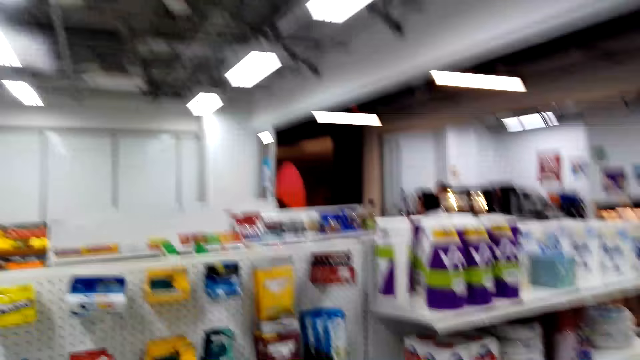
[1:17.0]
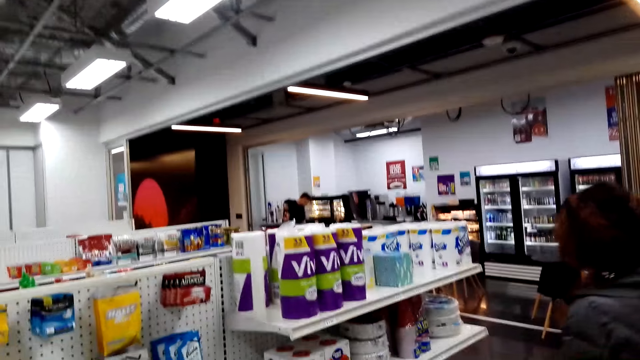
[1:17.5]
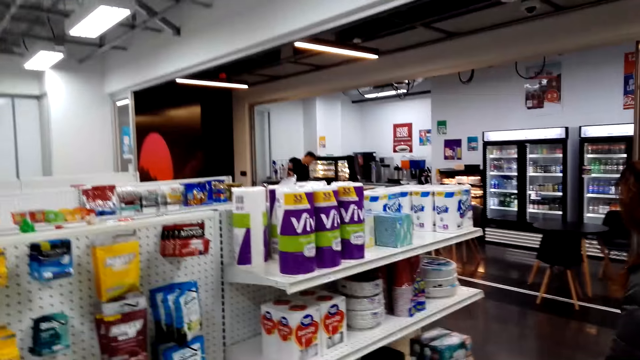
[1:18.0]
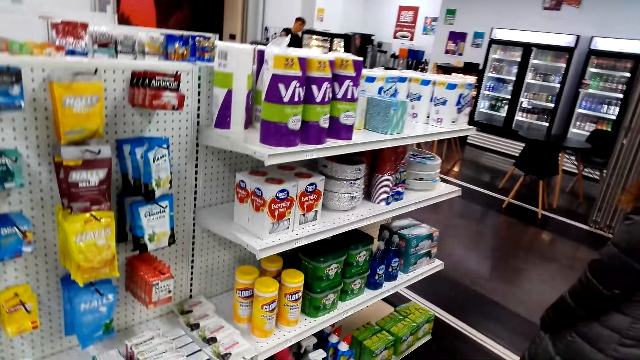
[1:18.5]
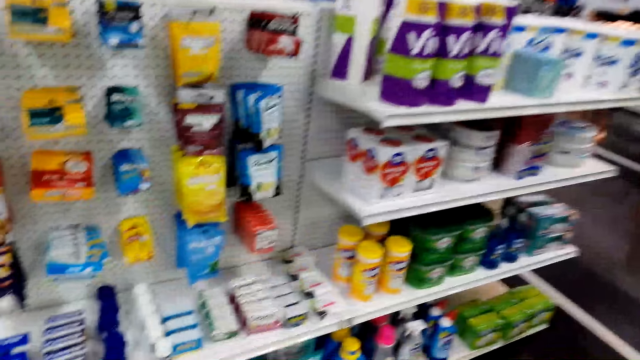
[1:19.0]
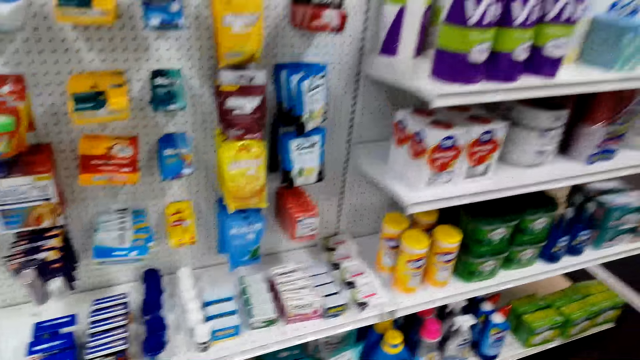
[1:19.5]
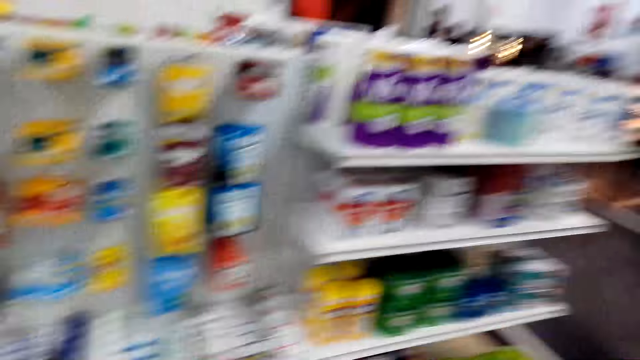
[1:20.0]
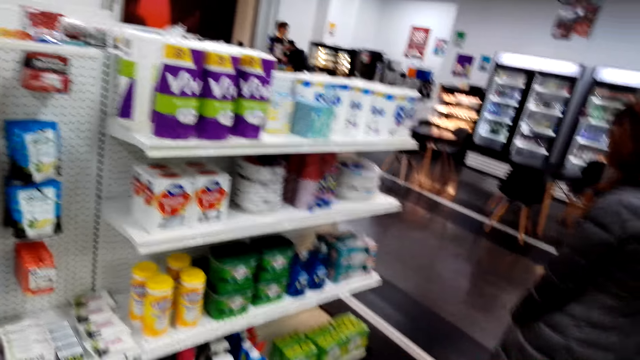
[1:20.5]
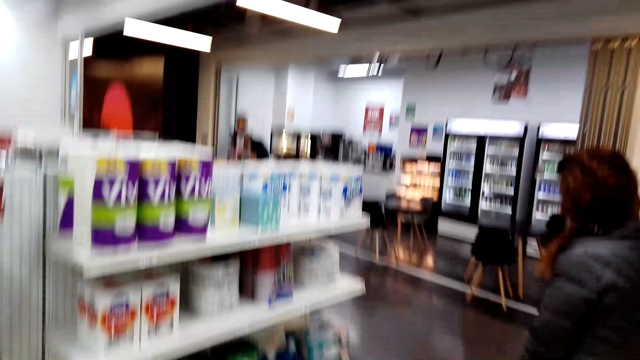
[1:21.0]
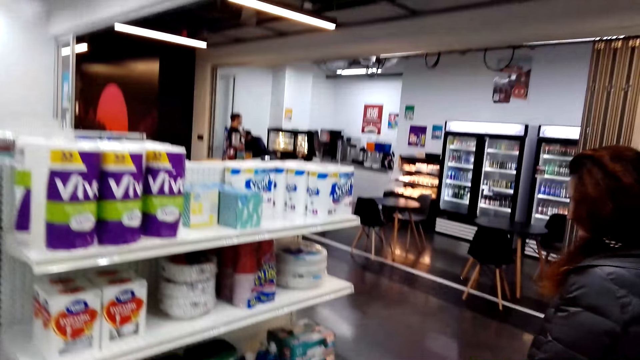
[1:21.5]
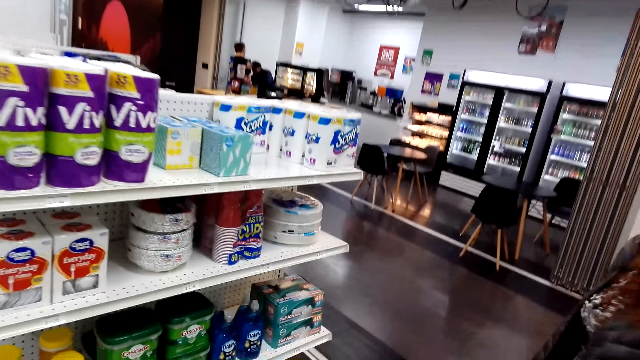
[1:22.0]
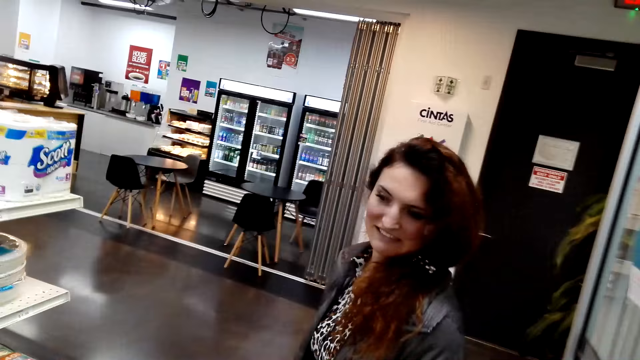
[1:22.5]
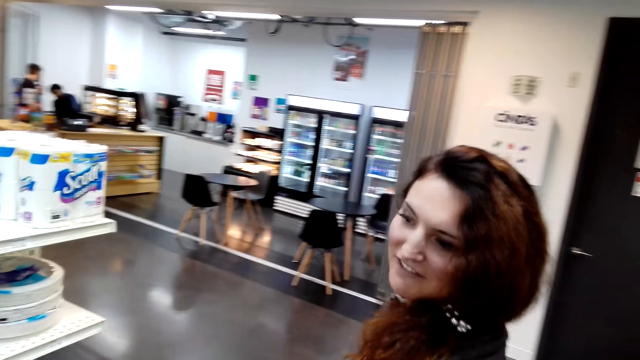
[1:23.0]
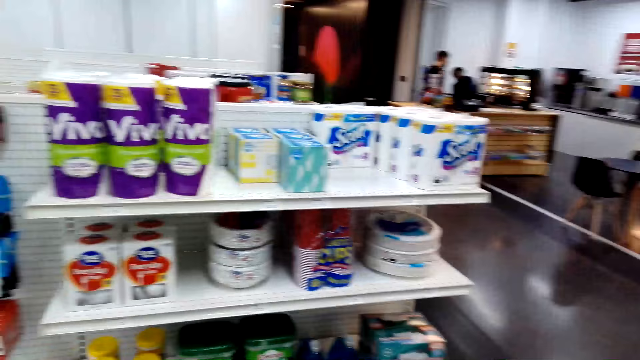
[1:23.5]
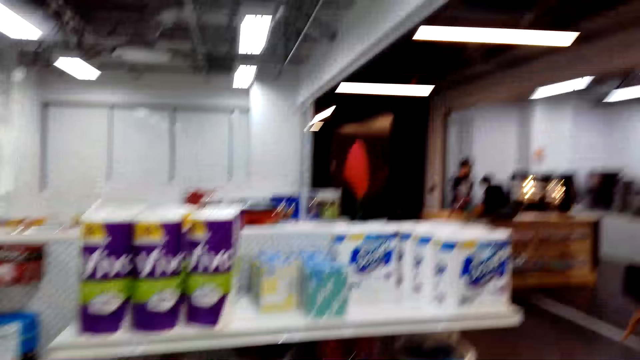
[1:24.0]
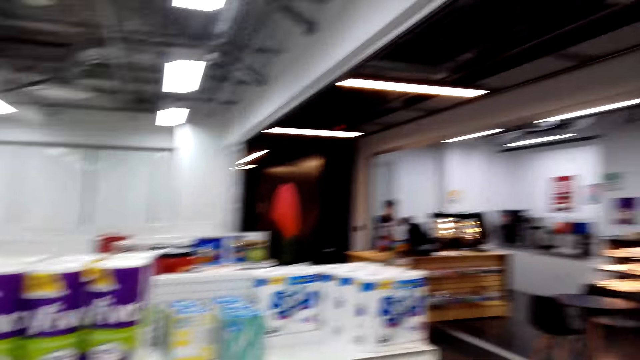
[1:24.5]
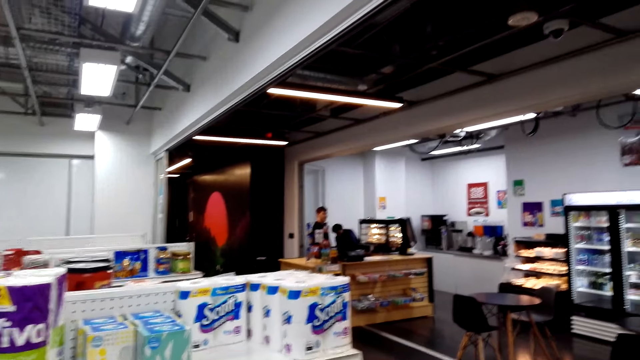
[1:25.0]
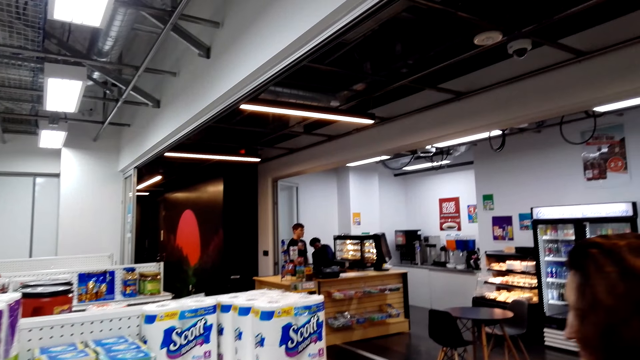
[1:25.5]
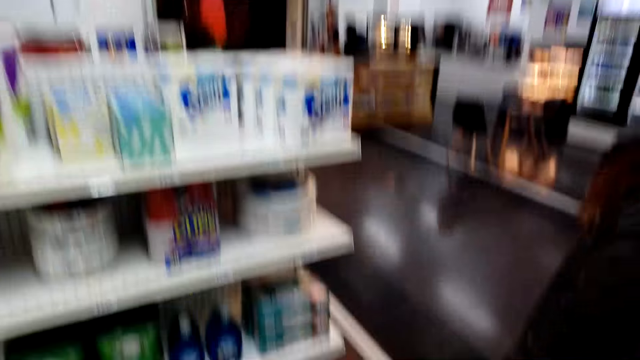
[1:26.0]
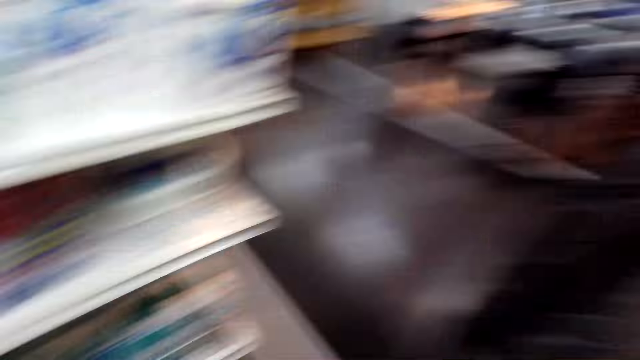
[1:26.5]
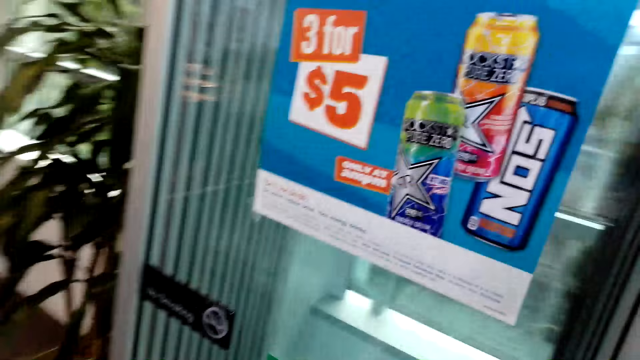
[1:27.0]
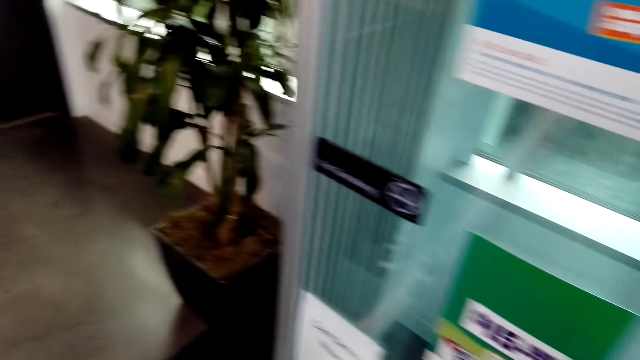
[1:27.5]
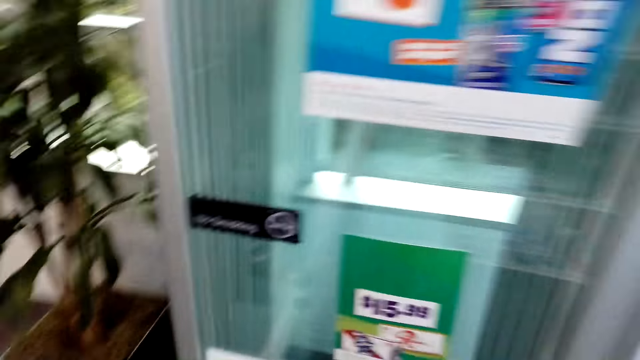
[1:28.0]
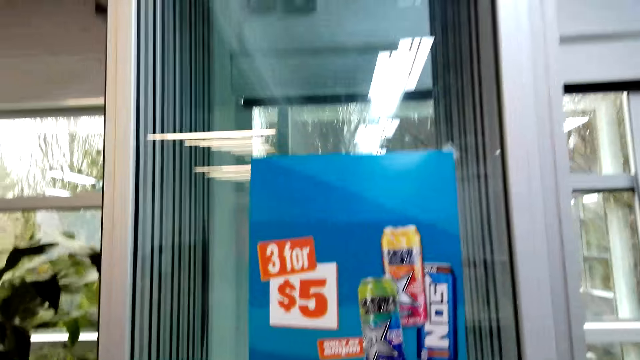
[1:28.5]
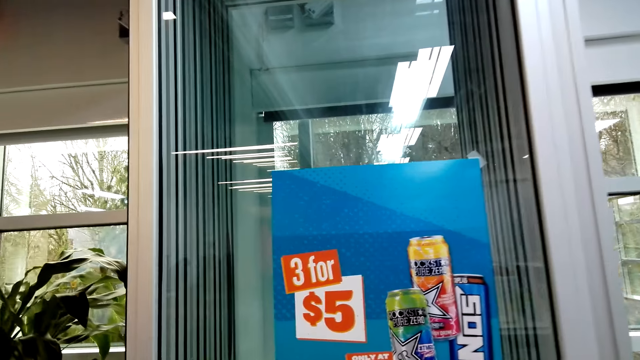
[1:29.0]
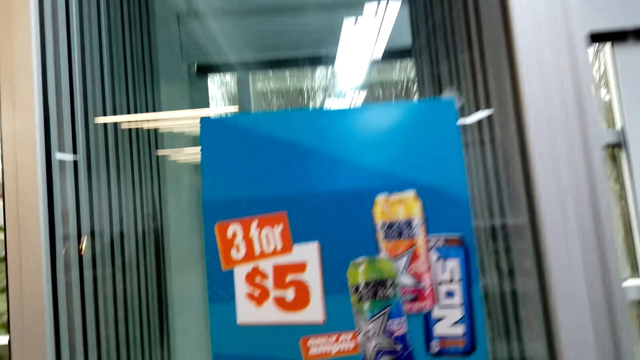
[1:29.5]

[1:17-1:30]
The camera wearer speaks to a woman. They look at items on the shelves. The woman moves at the cashier desk. The woman speaks to the camera wearer. The camera wearer speaks to the woman. The woman speaks to the camera wearer. The camera wearer looks around.

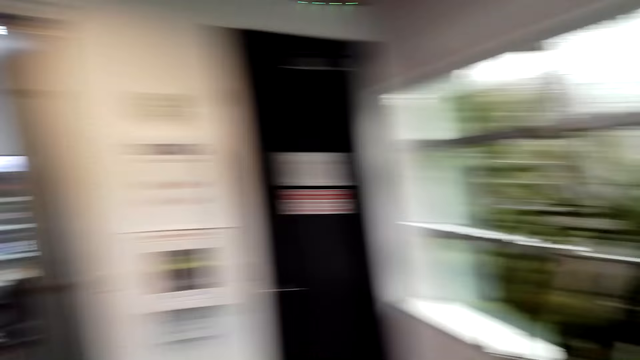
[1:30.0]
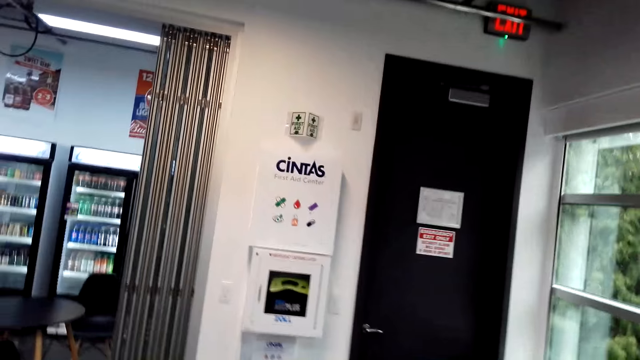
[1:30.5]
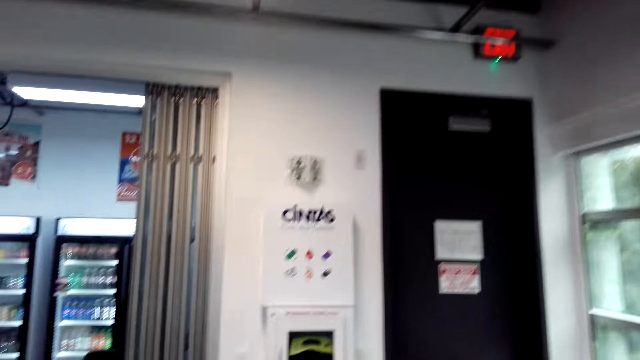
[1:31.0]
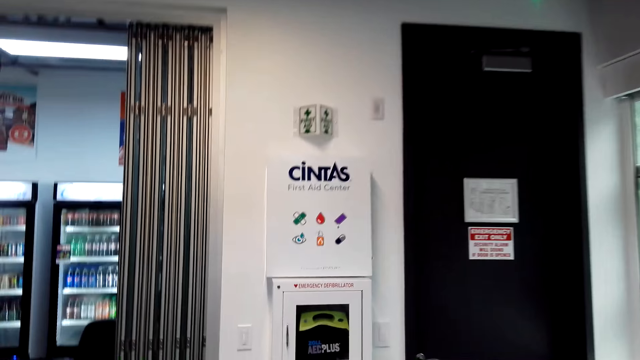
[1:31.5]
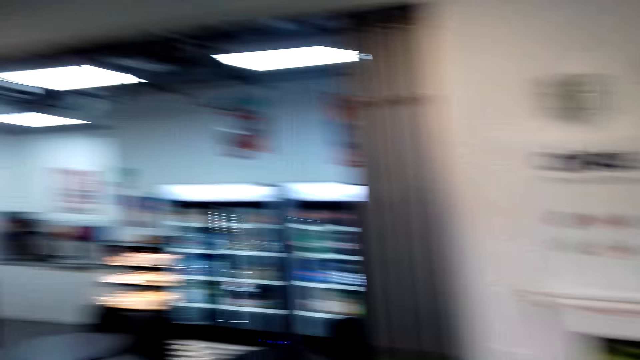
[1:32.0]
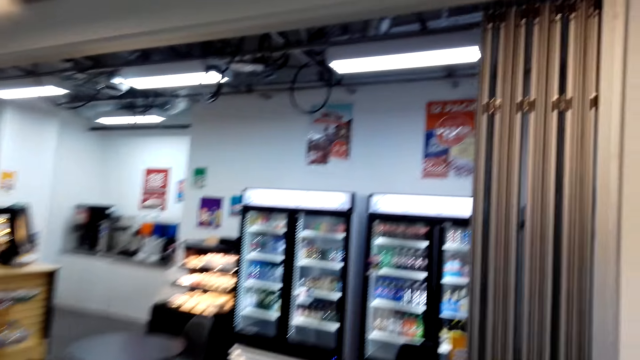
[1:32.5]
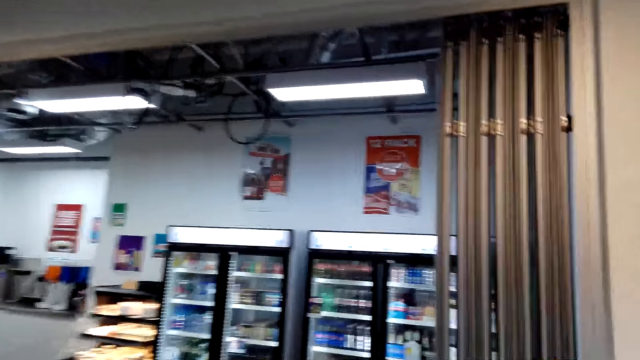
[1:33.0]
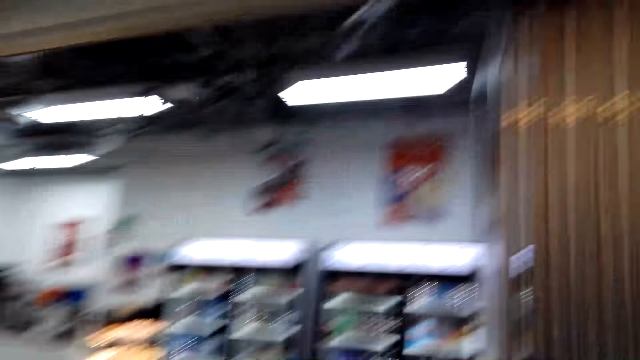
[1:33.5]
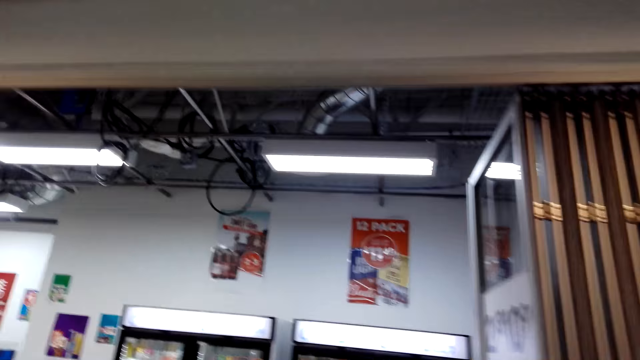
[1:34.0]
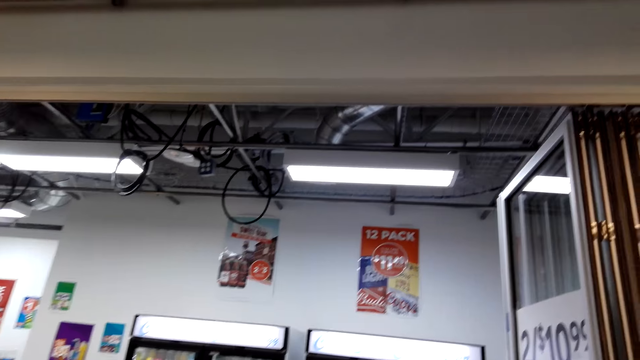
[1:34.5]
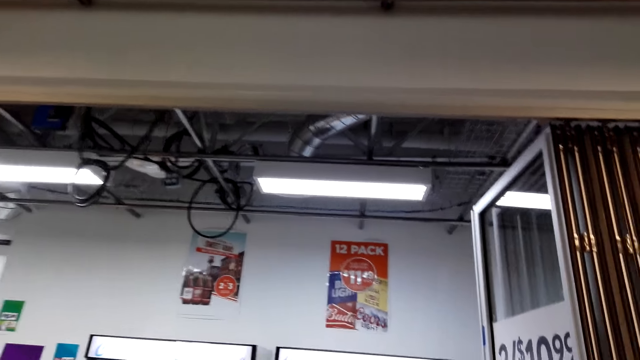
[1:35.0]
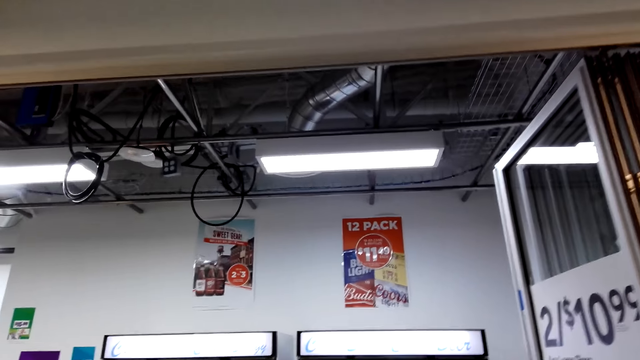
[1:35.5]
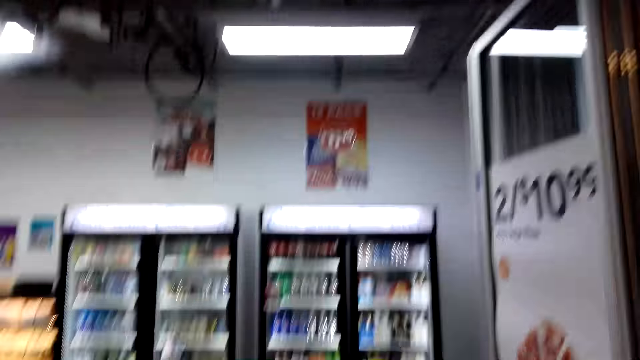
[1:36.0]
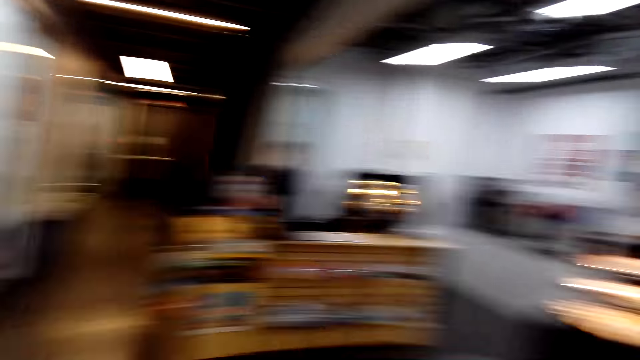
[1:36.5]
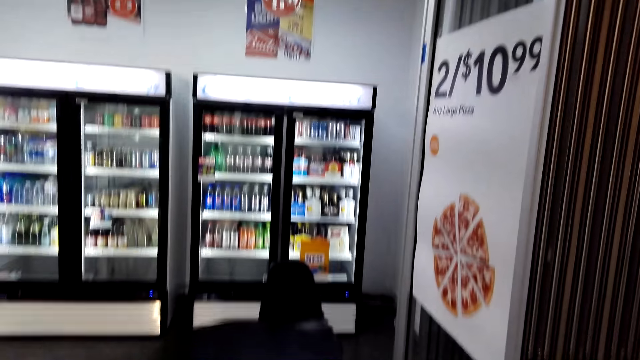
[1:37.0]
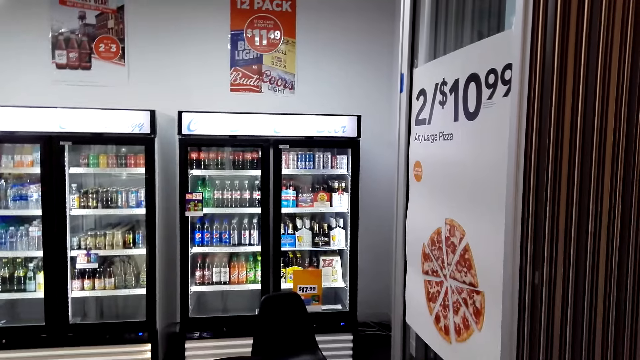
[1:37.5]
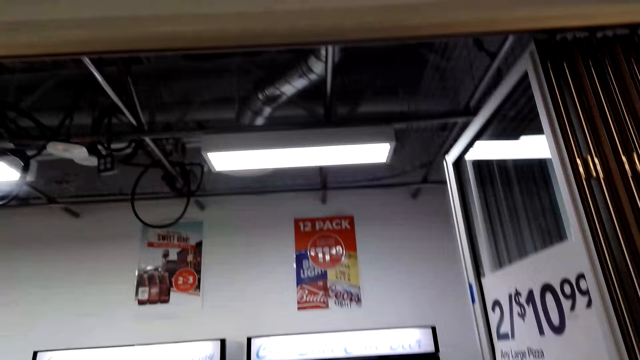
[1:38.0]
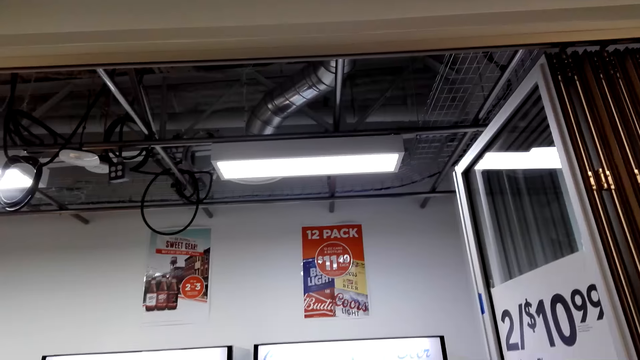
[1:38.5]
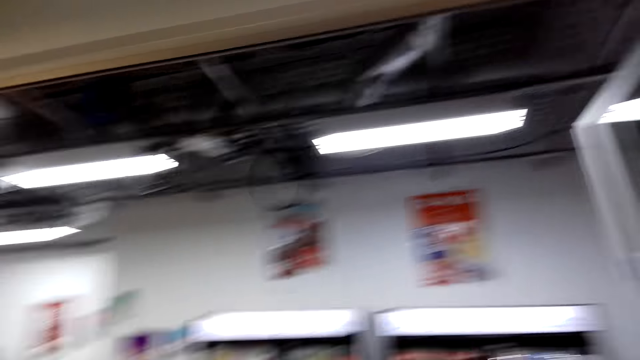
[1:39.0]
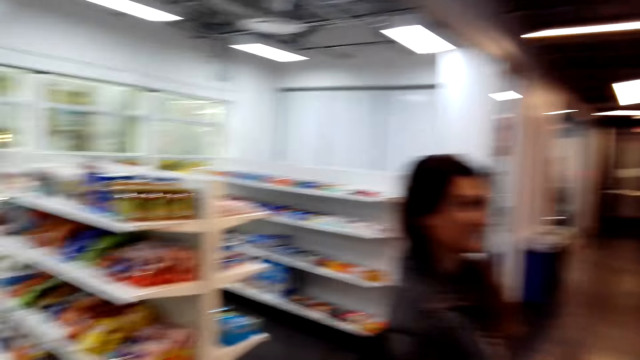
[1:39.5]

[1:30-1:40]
The camera wearer speaks to a woman. They look around and walk around.
